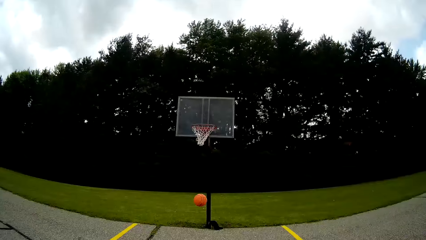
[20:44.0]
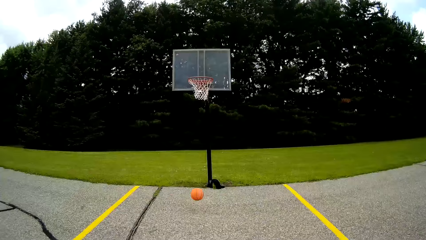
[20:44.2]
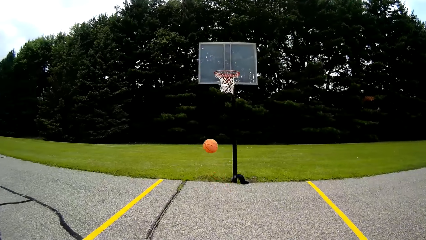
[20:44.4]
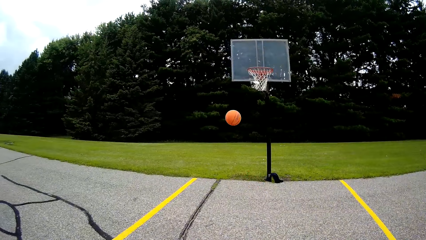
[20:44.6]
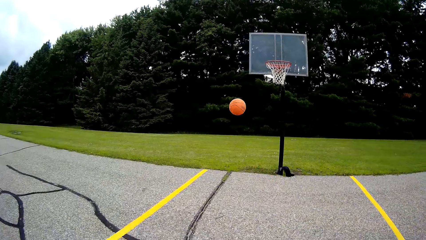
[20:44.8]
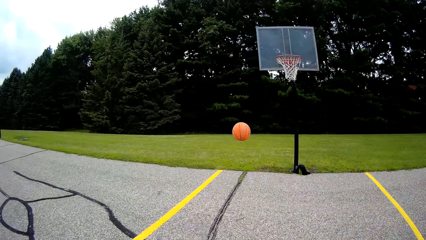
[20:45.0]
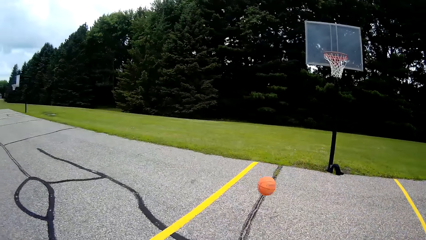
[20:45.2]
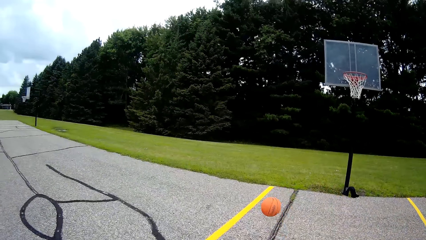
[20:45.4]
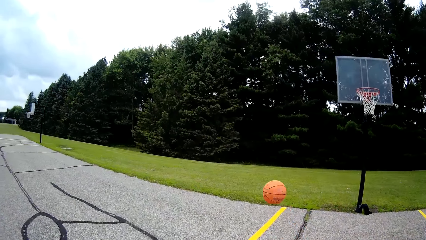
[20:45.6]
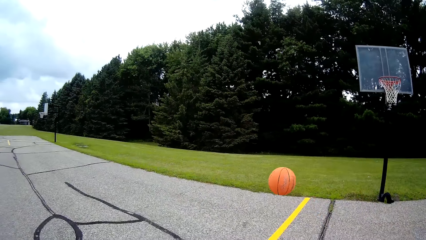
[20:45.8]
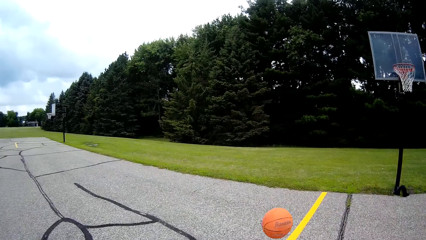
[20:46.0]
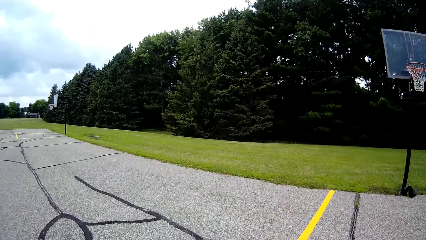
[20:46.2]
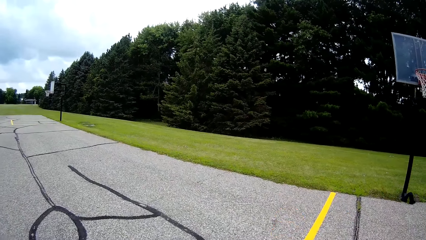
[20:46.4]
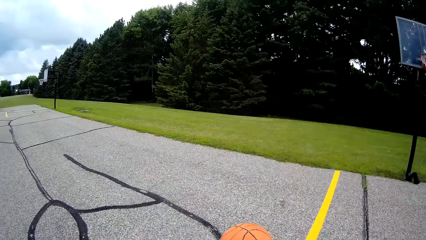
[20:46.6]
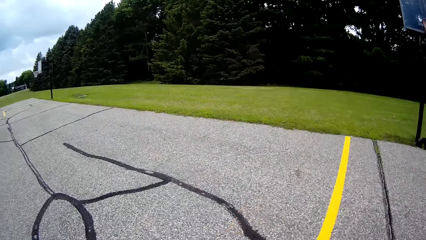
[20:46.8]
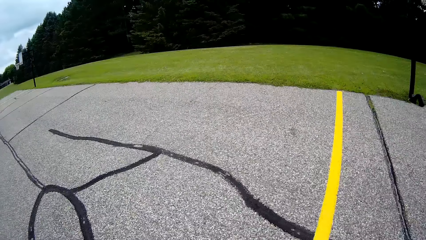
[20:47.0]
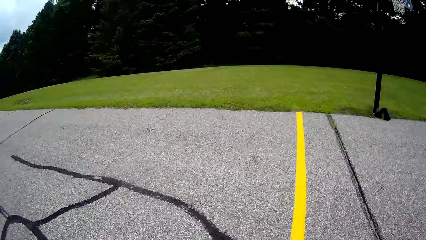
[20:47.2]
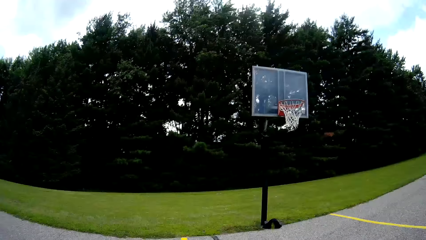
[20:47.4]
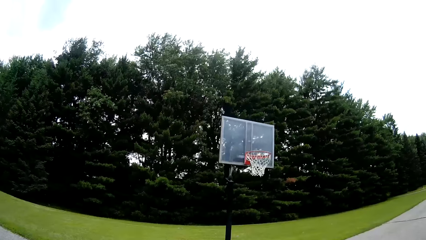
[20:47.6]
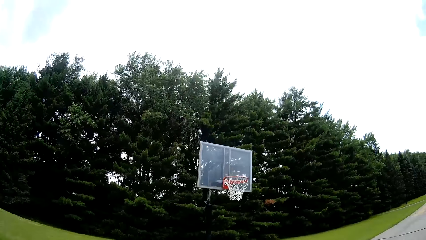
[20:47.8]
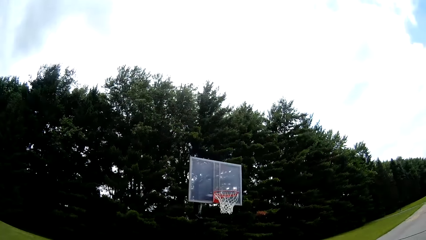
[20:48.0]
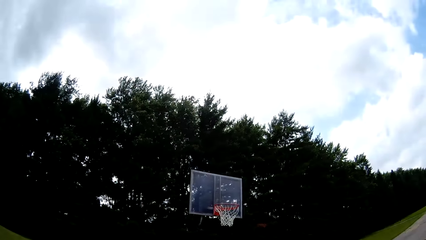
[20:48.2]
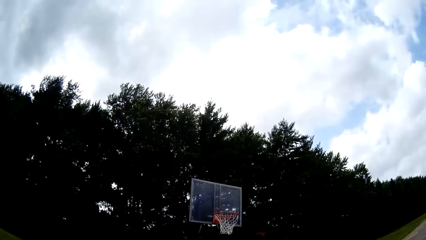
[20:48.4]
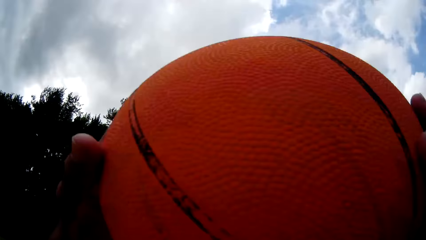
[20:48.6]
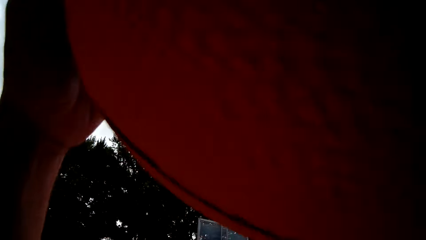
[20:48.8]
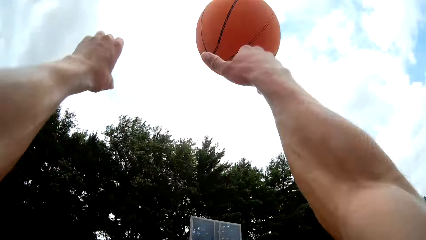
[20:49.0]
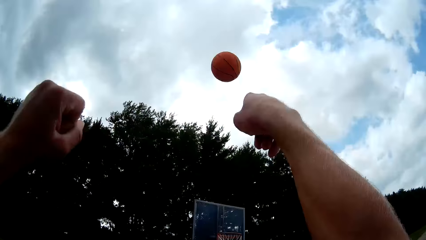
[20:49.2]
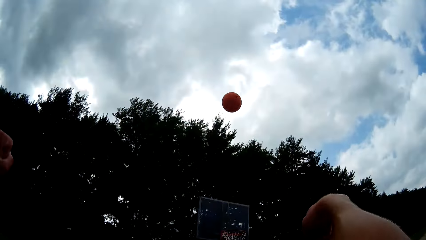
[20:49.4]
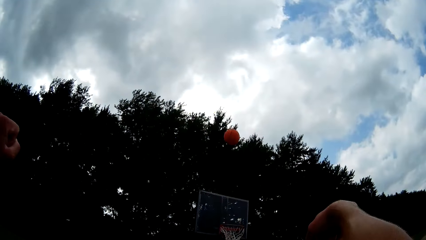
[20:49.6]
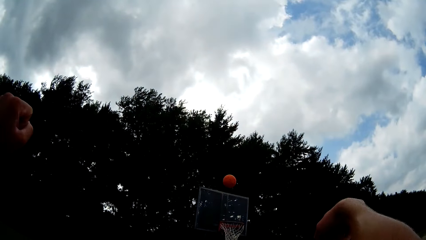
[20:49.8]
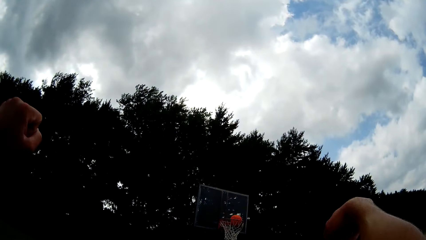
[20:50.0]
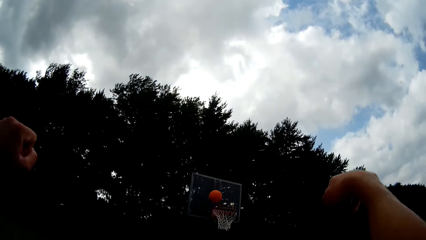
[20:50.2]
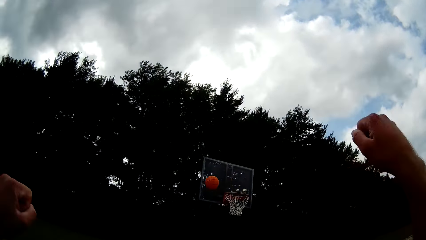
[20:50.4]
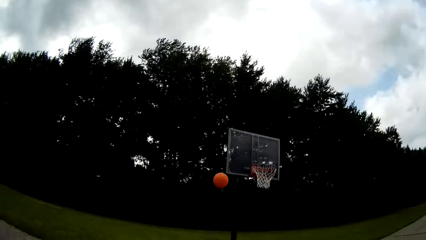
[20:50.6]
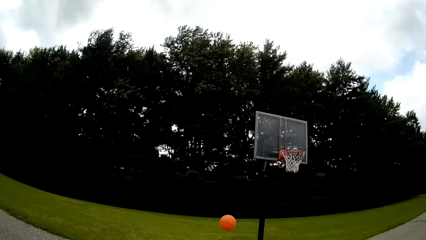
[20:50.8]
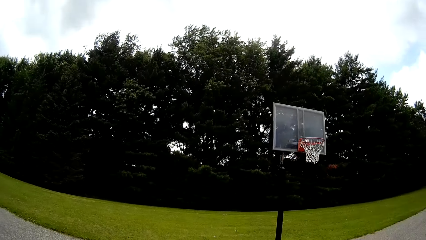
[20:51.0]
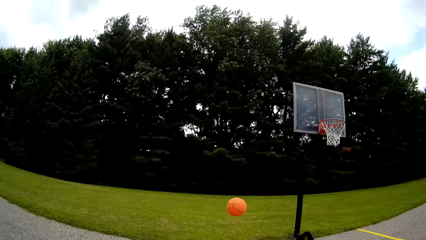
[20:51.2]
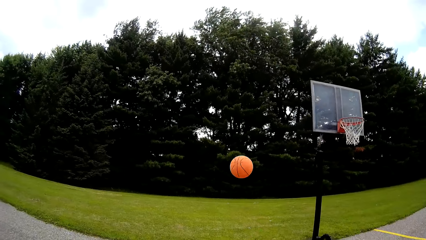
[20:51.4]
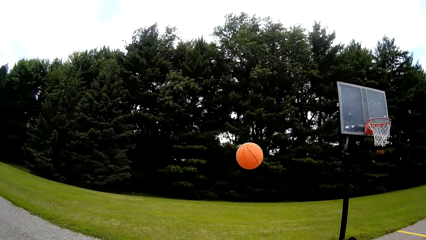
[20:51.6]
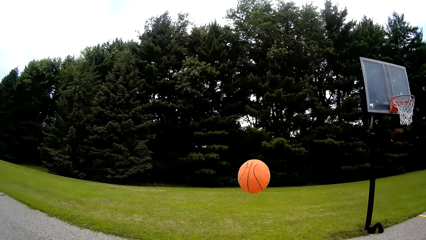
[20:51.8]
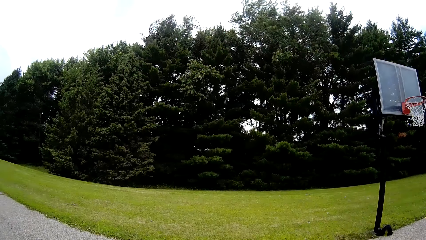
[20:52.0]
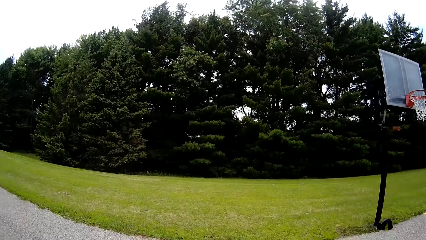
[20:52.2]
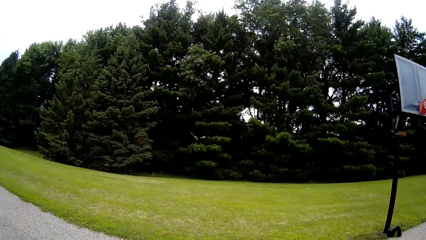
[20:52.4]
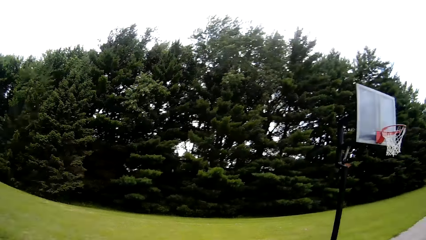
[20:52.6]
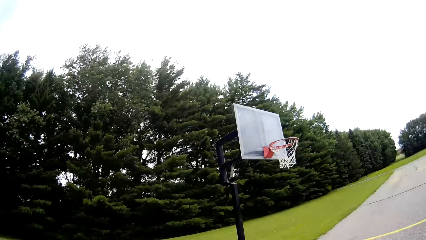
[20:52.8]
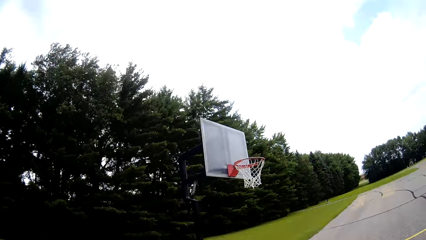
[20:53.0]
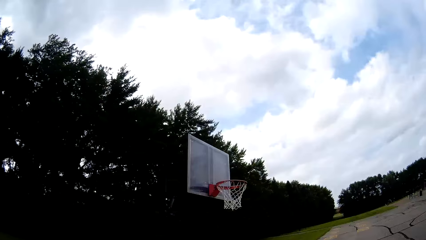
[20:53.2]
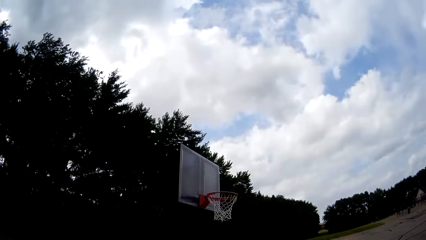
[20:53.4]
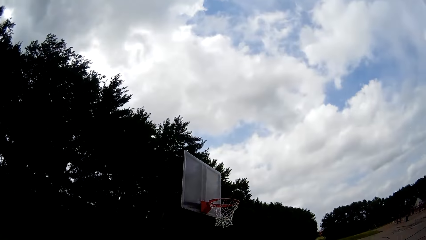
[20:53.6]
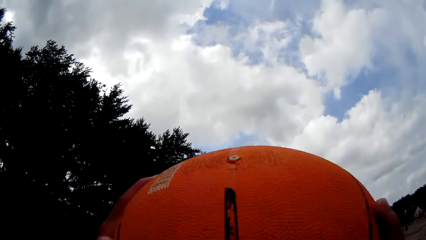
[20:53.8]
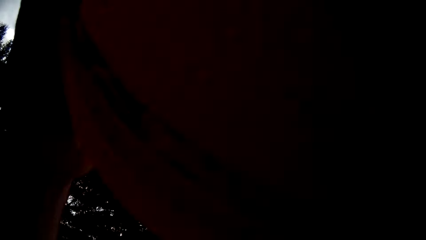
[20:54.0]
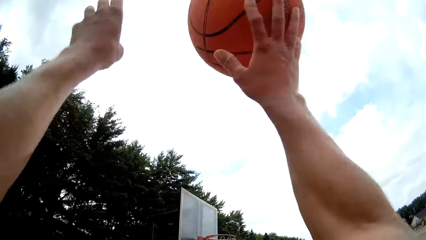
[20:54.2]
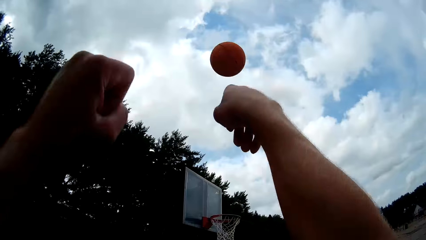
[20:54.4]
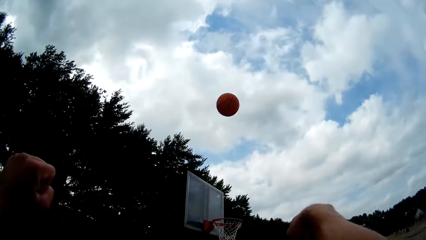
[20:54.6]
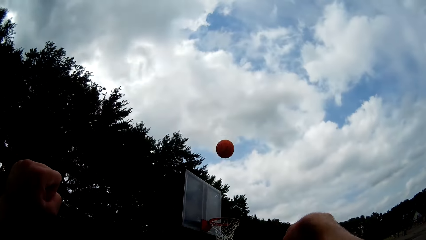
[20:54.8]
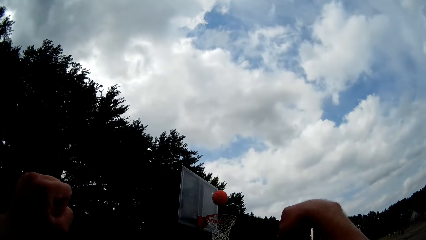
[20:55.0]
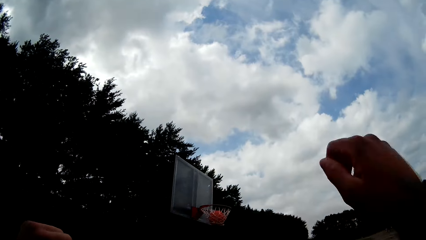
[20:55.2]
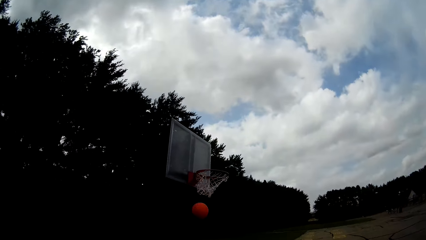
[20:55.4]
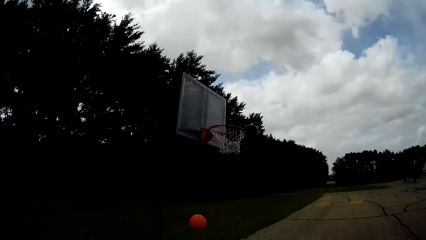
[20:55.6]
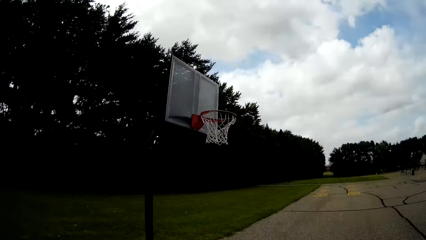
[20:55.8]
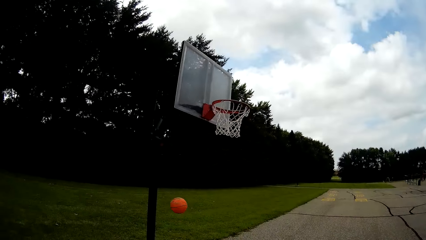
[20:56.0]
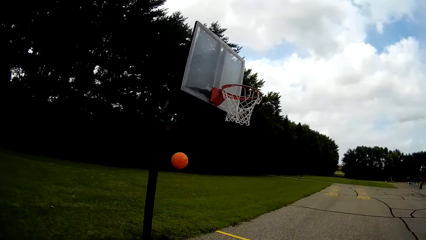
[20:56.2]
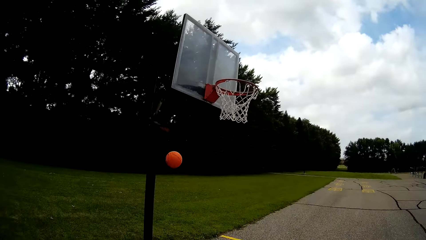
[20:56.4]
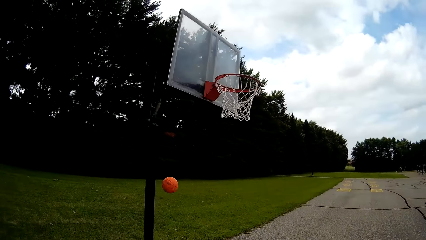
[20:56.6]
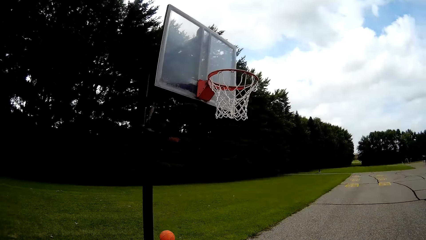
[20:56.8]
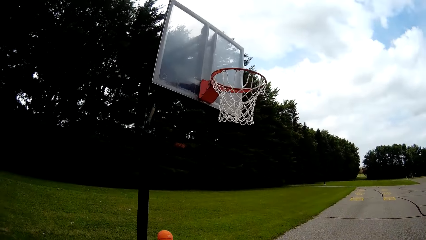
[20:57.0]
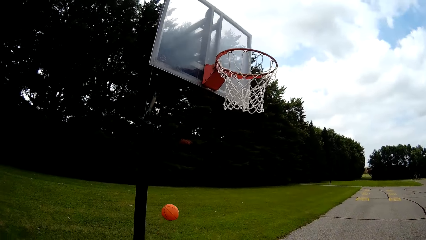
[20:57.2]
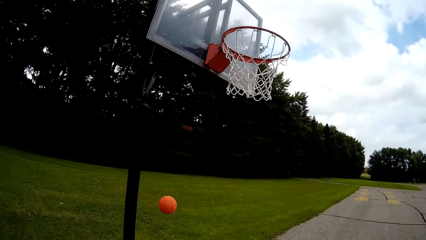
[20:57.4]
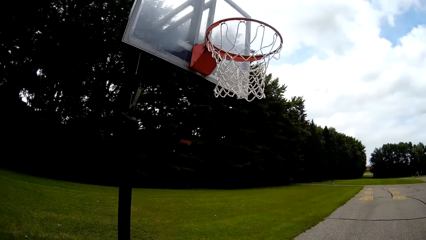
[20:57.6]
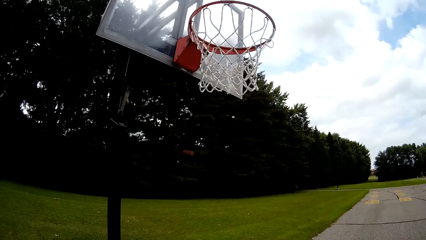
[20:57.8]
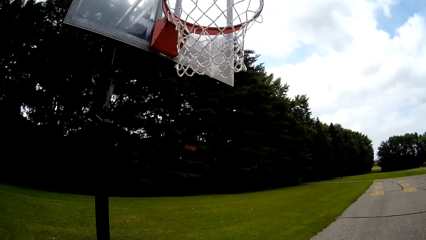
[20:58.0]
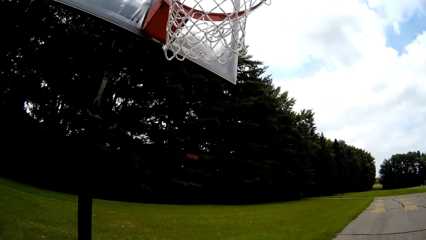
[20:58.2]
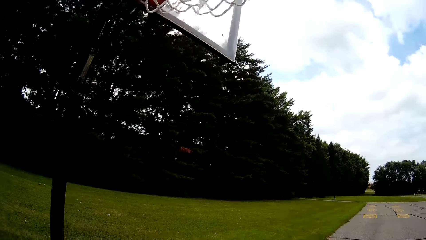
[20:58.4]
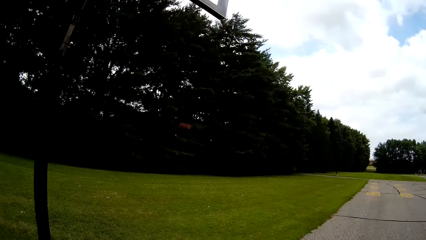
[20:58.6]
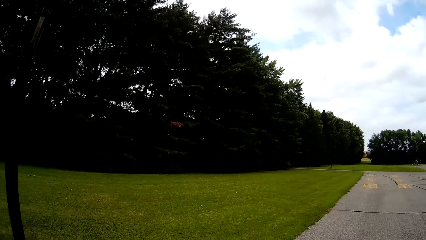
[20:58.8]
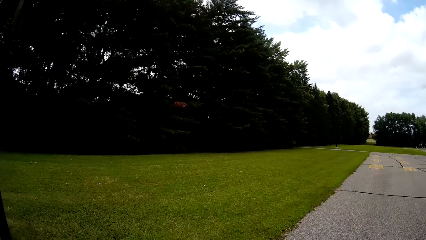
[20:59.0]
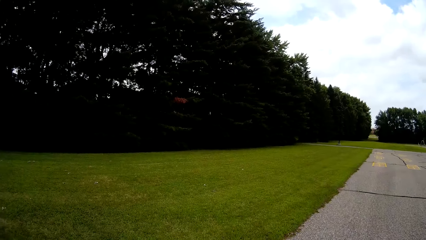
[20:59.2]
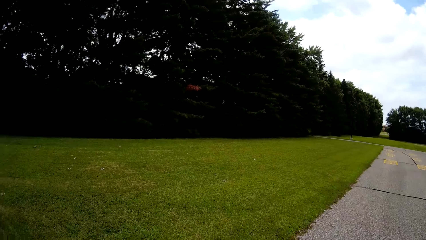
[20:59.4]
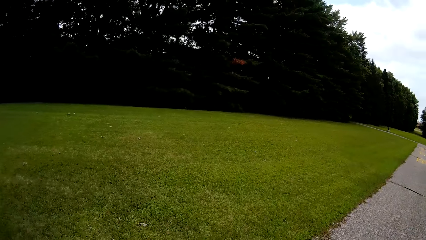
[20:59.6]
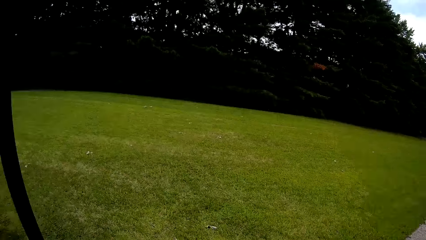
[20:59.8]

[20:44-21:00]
The camera wearer walks towards the basketball. They bounce the basketball on the ground. They hold the basketball. They throw the basketball in a basketball hoop. They walk towards the basketball. They hold the basketball and catch the basketball. They throw the basketball in the basketball hoop. They walk towards the basketball hoop and walk towards their phone.
